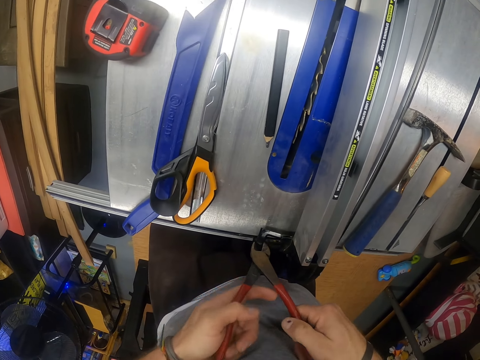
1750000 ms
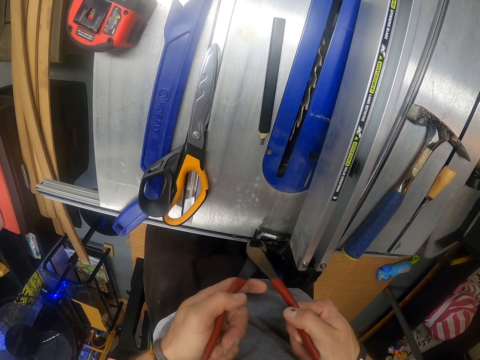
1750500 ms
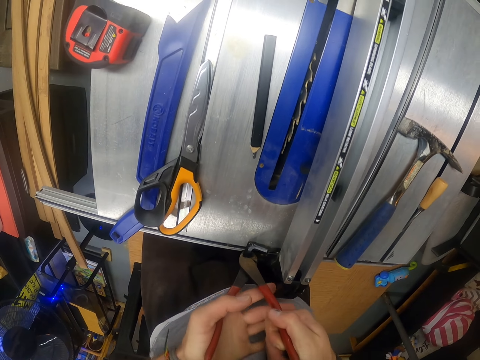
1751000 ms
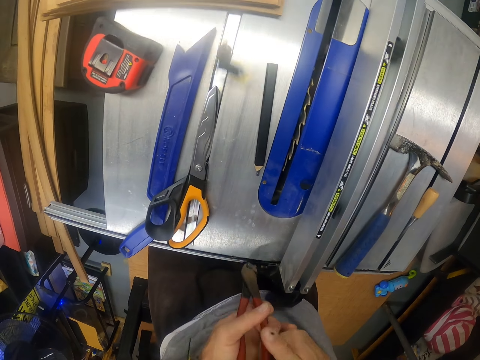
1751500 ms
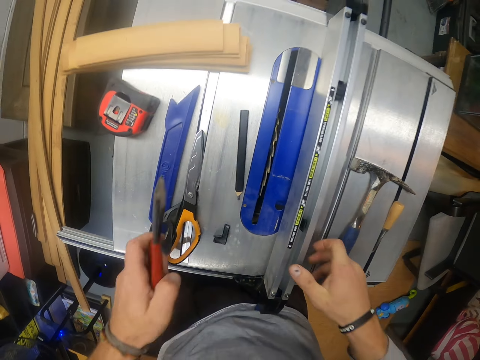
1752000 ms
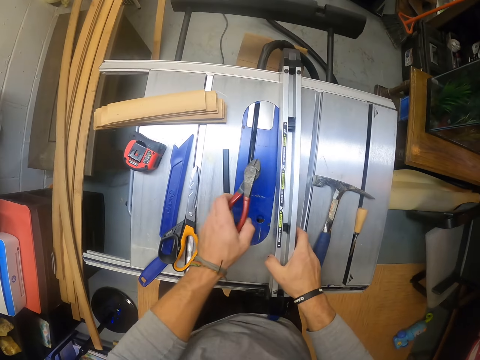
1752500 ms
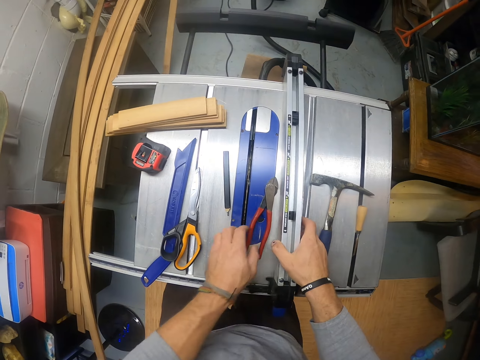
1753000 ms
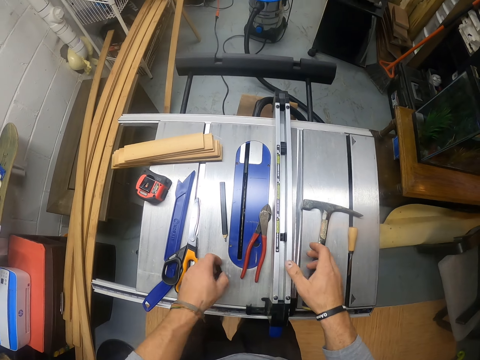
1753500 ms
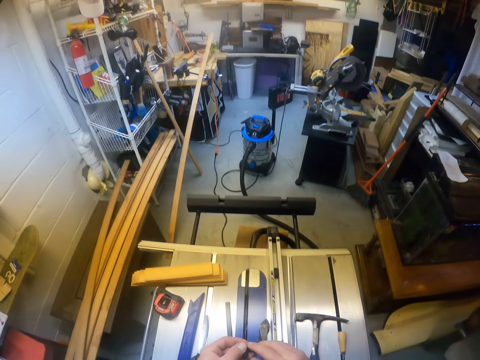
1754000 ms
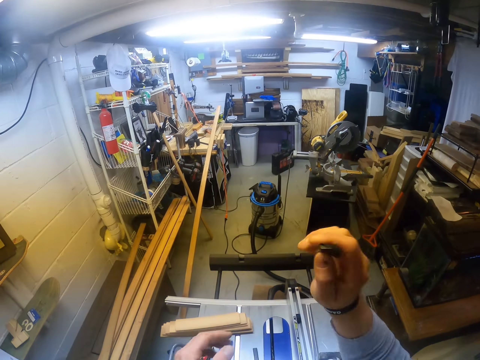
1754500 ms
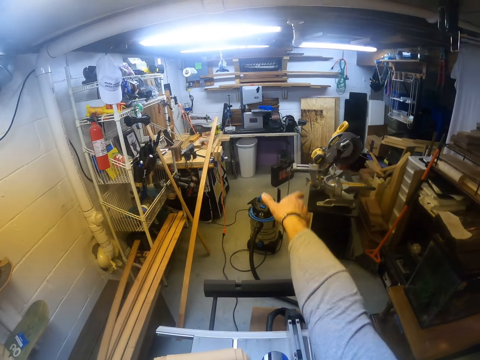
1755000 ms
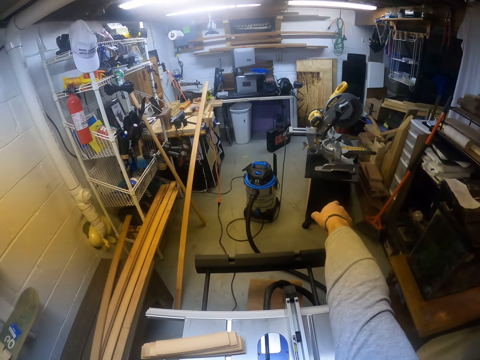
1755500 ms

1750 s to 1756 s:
The camera wearer cuts a part on the accessory track with the pliers. He moves the vice on the sawmill machine with his right hand. He drops the wrench or pliers on the sawmill machine or router table with his left hand. He lifts up the accessory track. He picks up a piece of the handle of the sawmill machine from the table with his left hand. He passes the piece of the handle of the vice from his left hand to his right hand. He throws the piece of the handle of the vice in his right hand to the floor or the dustbin.

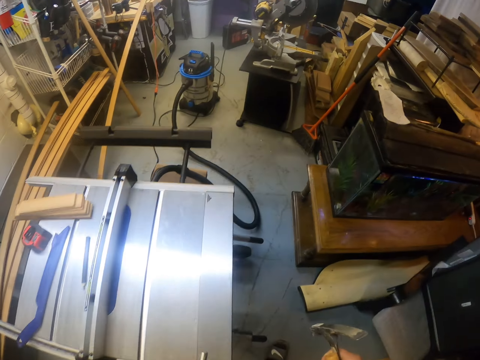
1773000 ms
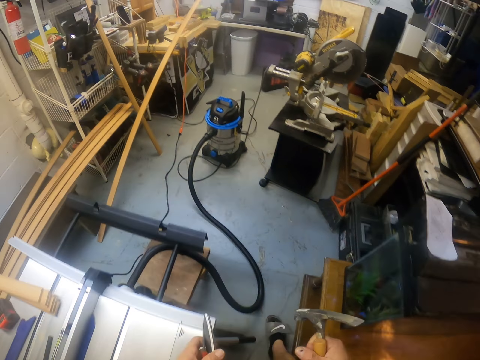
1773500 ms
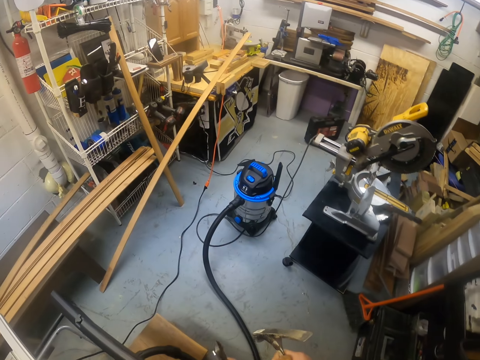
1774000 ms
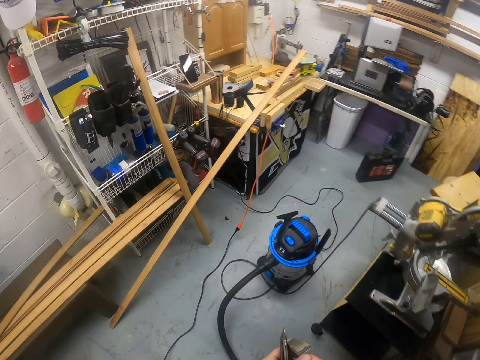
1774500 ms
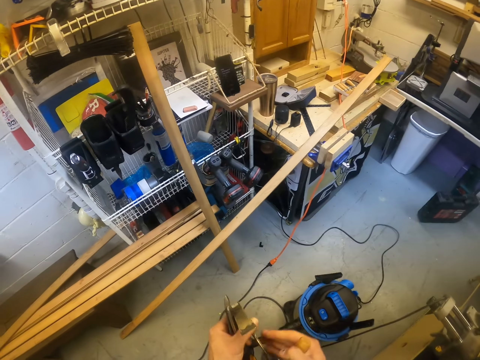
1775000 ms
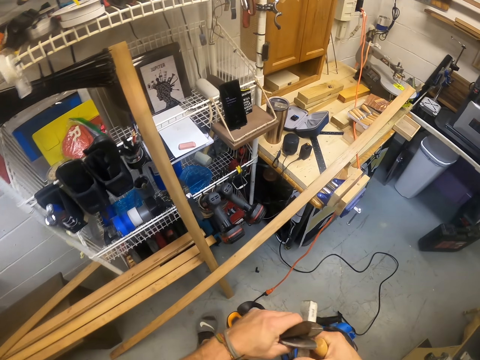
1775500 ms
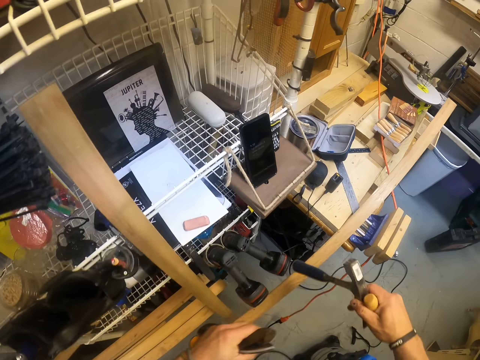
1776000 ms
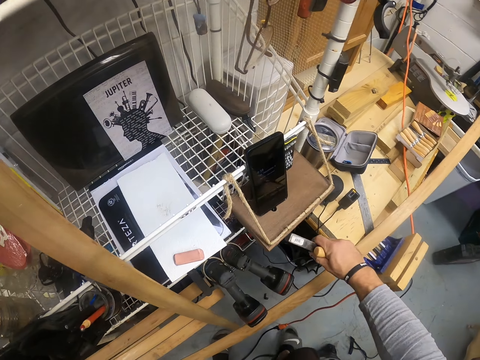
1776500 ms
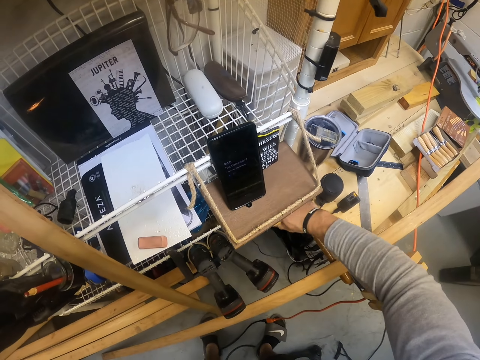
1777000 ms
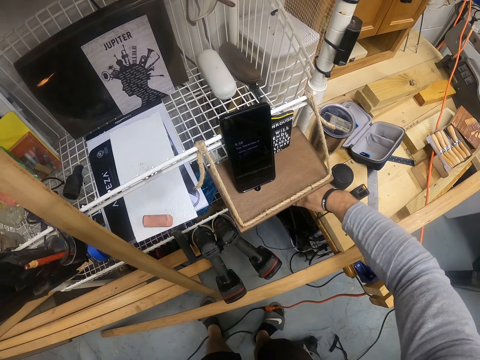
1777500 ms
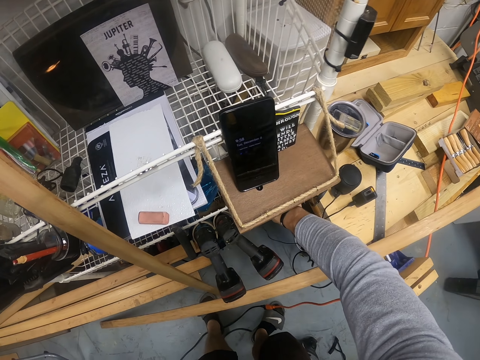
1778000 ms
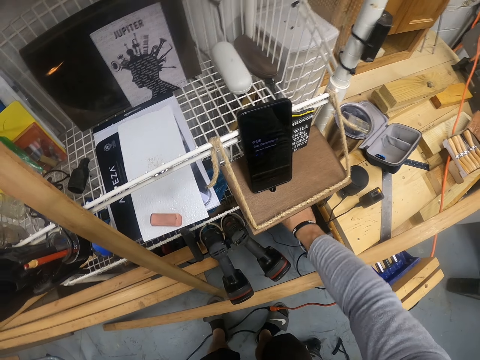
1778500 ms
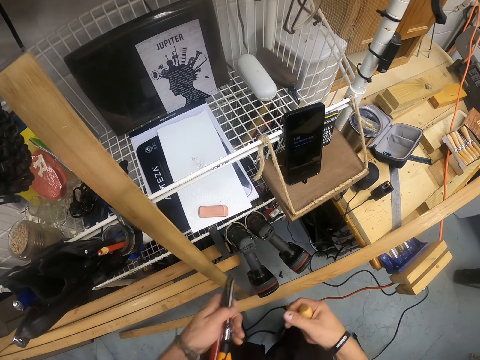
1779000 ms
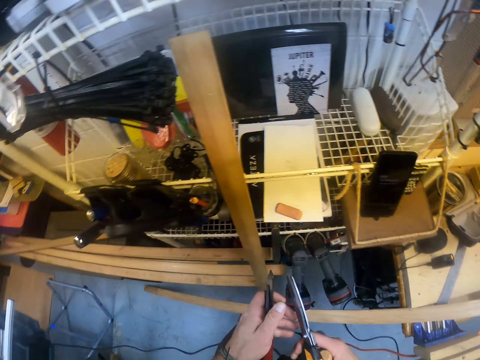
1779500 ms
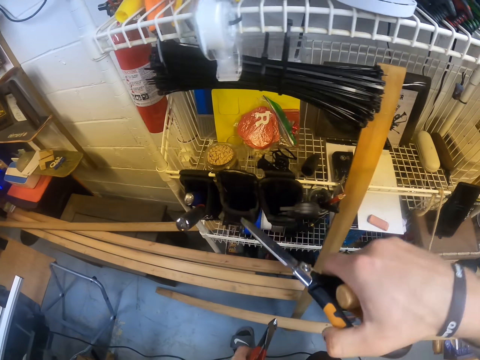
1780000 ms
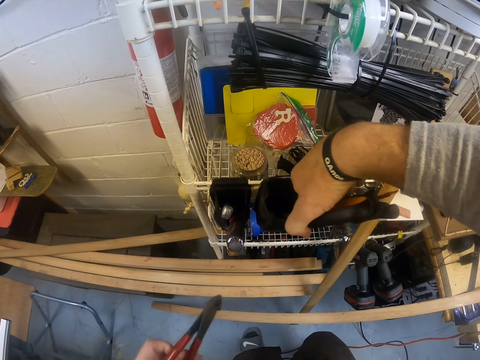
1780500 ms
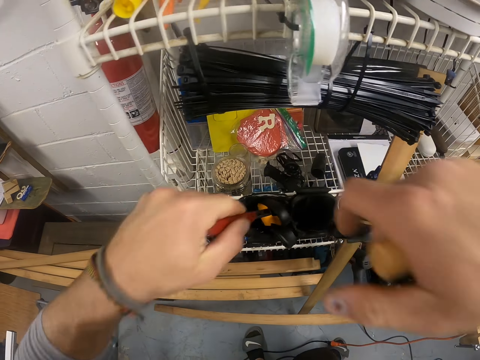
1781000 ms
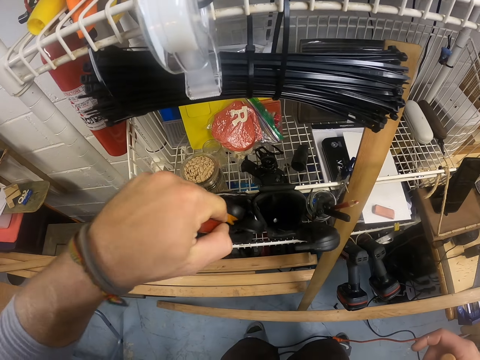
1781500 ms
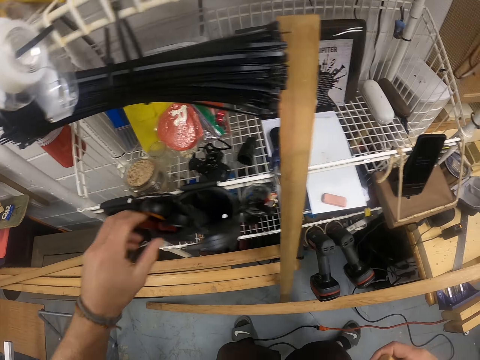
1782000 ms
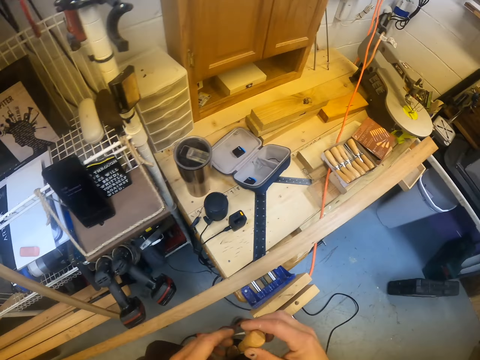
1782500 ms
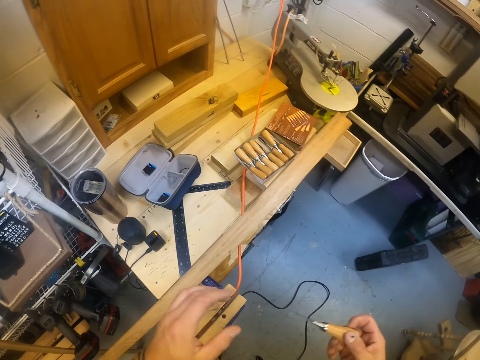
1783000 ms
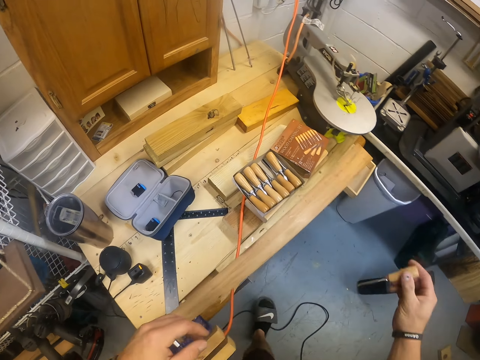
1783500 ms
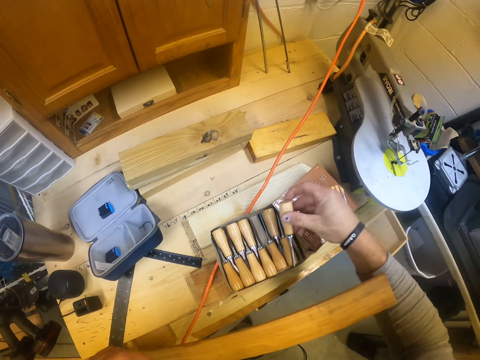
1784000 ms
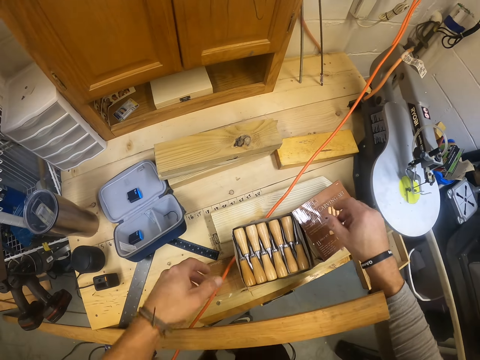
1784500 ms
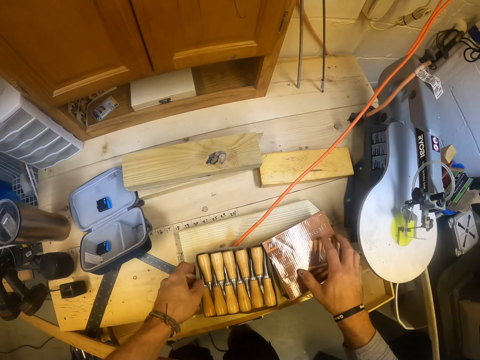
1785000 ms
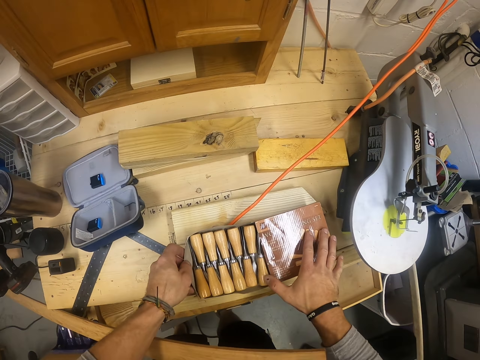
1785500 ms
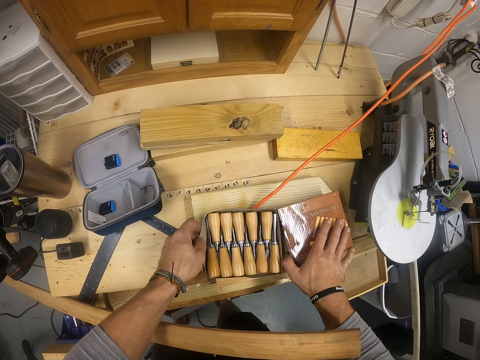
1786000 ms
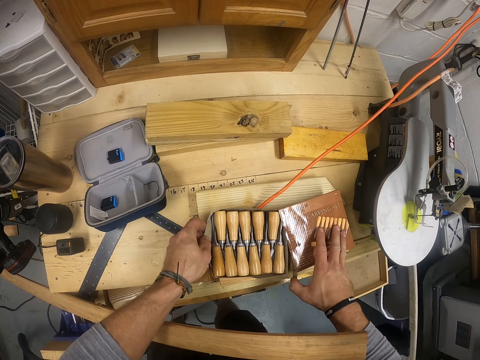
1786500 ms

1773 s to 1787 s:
The camera wearer walks forward. He passes the hammer from his left hand to his right hand. He drops the brick hammer in the rack with his right hand. He passes the scissors from his left hand to his right hand. He drops the scissors into the wrench holder or tin on the rack with his right hand. He drops the wrench into the wrench holder on the rack with his left hand. He moves right. He drops the chisel into a set of chisels on a table with his right hand. He inserts the set of chisels into its pack on the table with his hands.

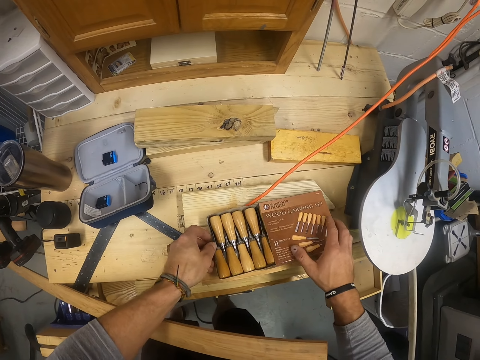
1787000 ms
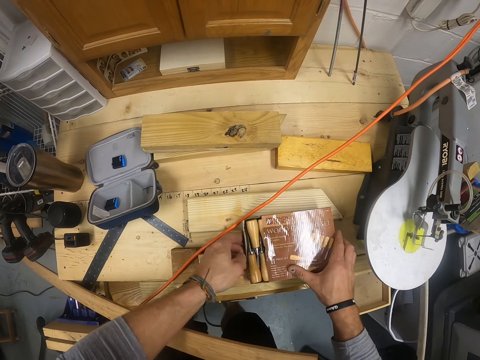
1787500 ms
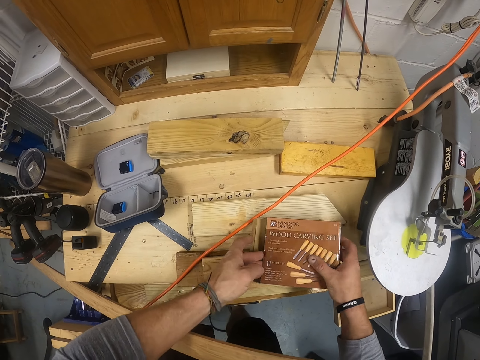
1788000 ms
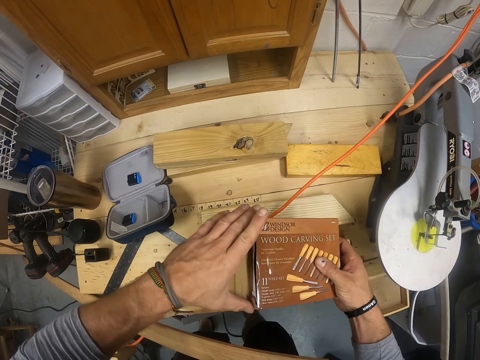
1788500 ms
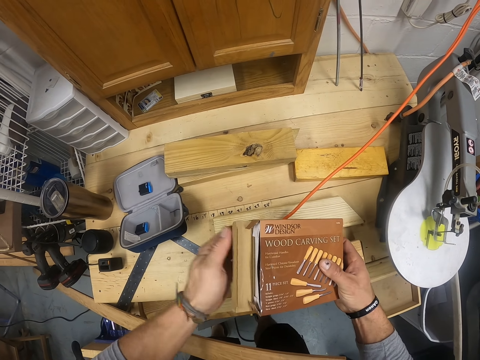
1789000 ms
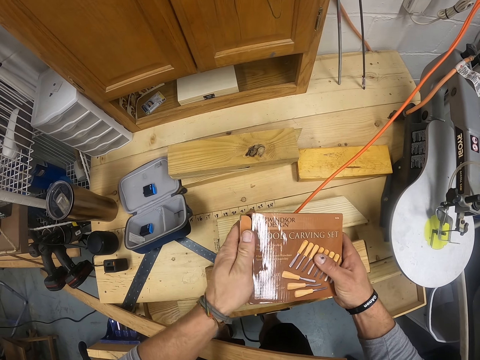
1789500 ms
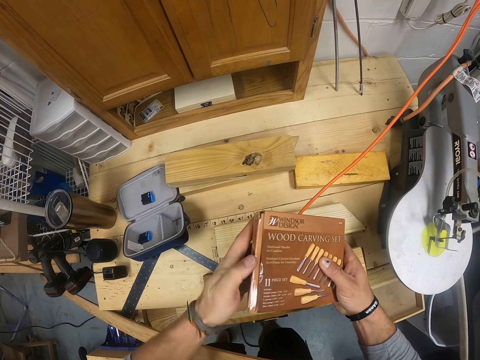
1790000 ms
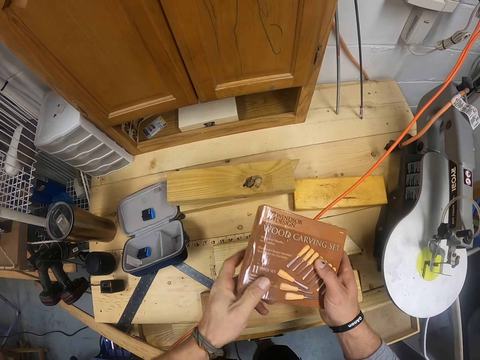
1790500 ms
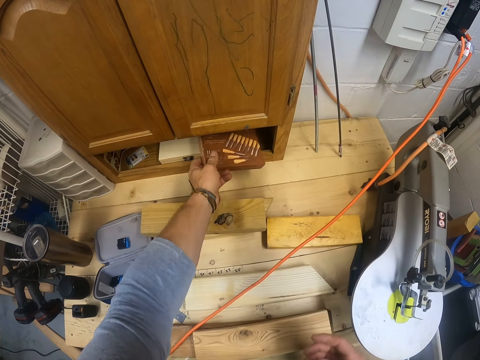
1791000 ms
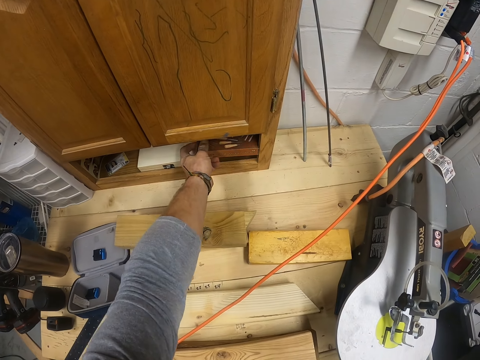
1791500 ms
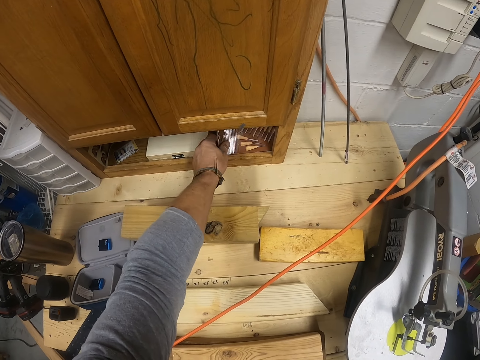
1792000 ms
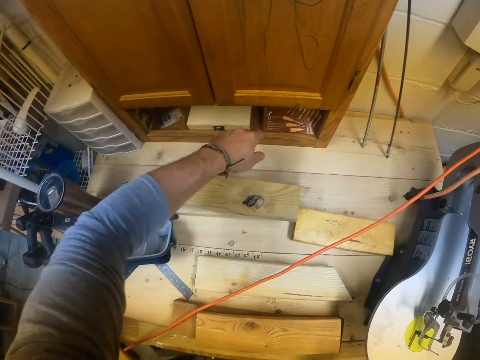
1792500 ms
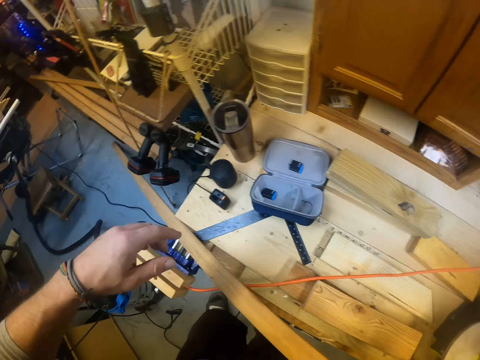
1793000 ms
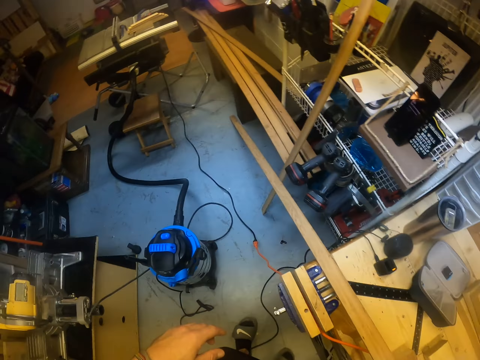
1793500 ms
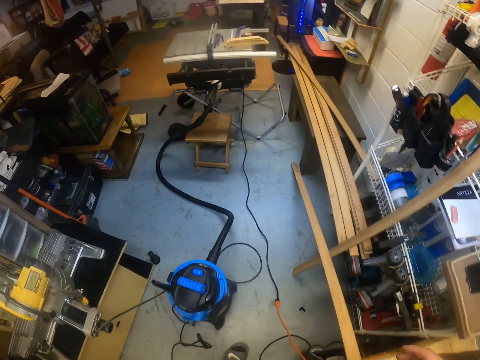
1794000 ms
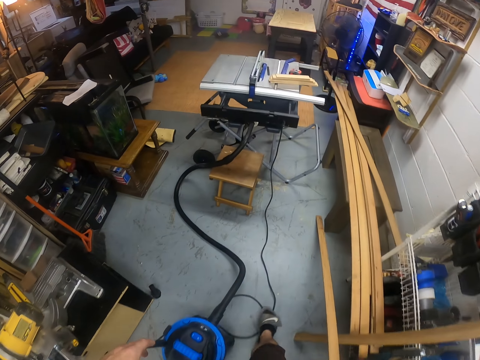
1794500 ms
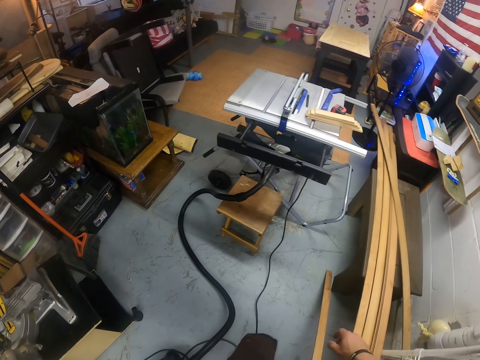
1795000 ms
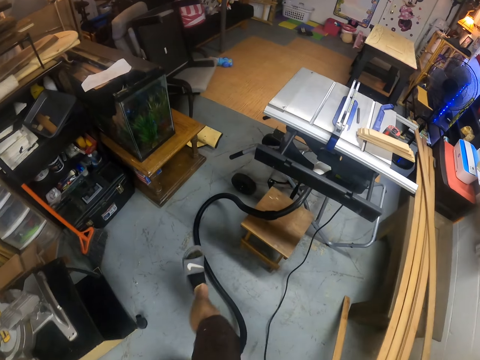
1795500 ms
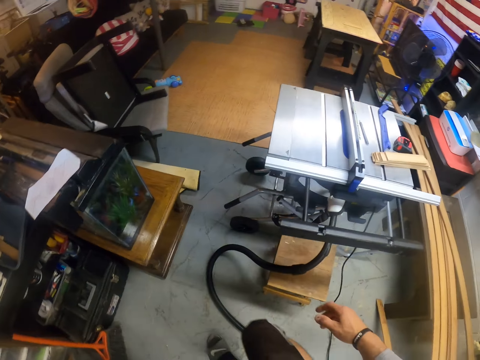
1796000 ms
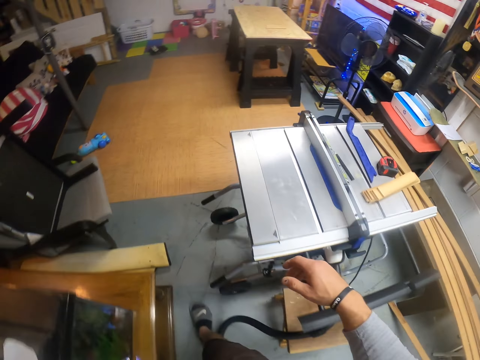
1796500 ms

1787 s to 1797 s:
The camera wearer picks up the pack of the set of chisels from the table with his hands. He closes the pack of the set of chisels with his left hand. He drops the pack of the set of chisels into a cupboard with his left hand. He moves left and walks forward.
